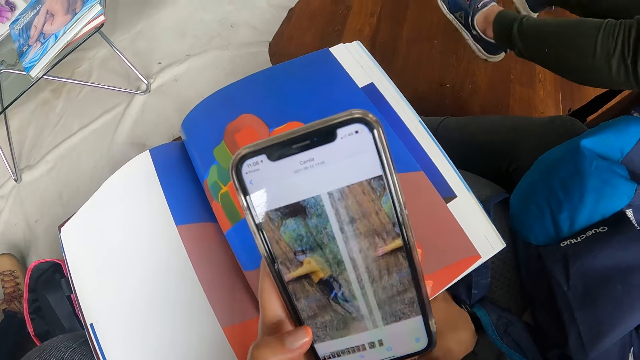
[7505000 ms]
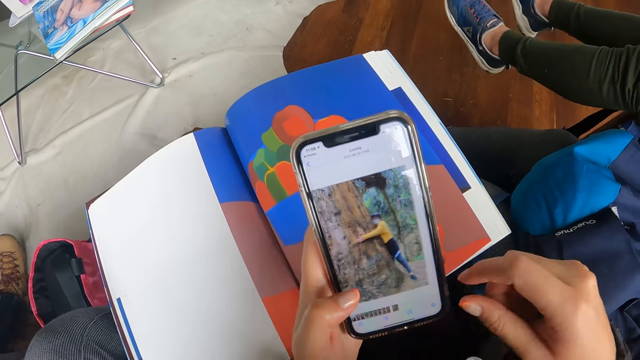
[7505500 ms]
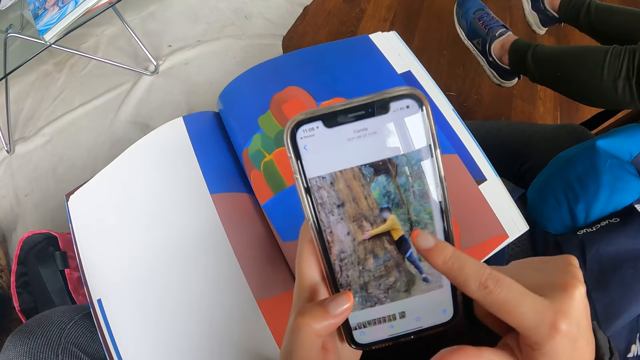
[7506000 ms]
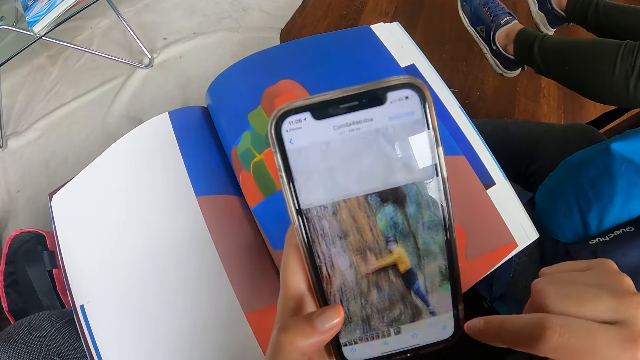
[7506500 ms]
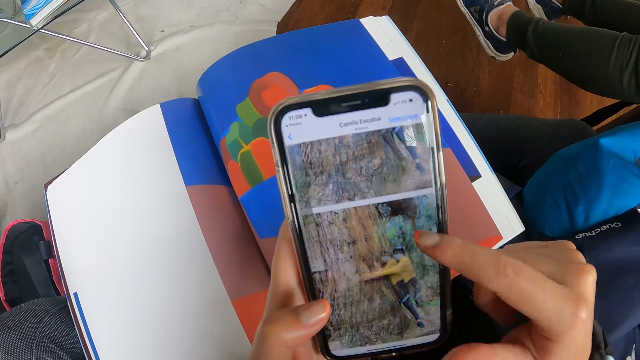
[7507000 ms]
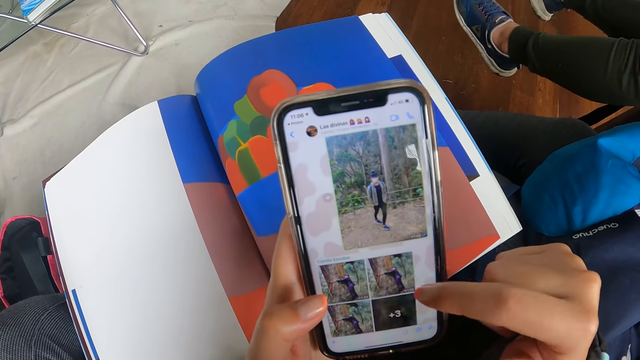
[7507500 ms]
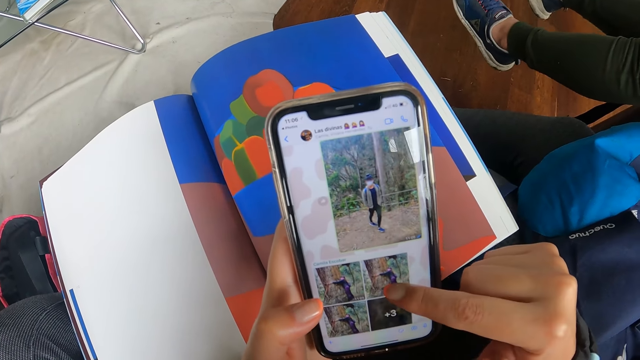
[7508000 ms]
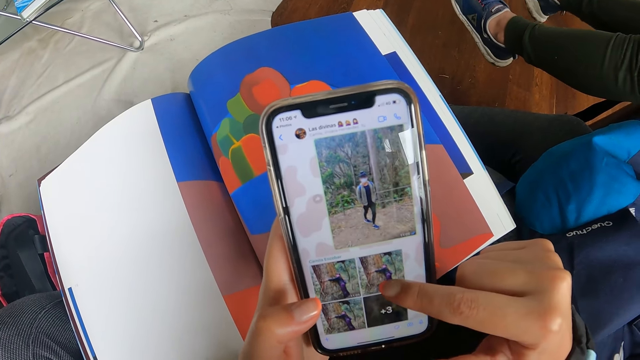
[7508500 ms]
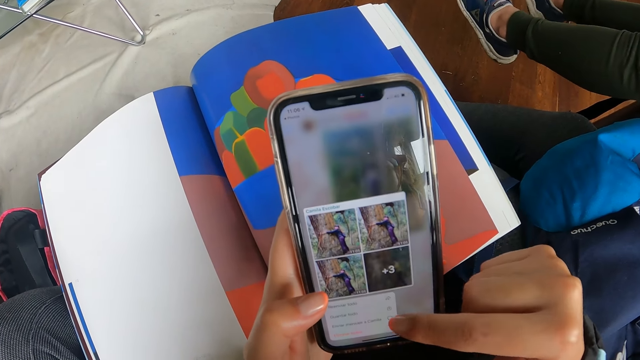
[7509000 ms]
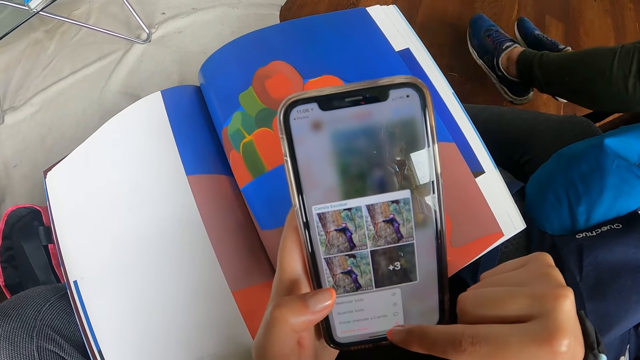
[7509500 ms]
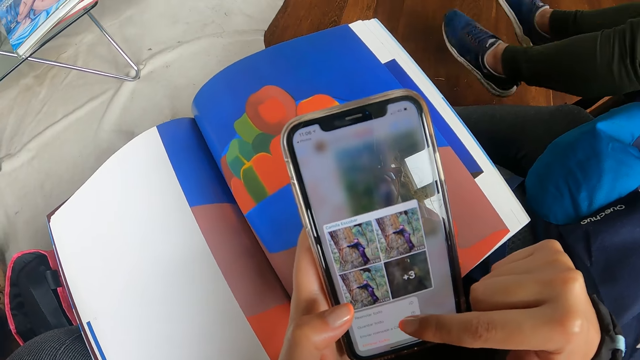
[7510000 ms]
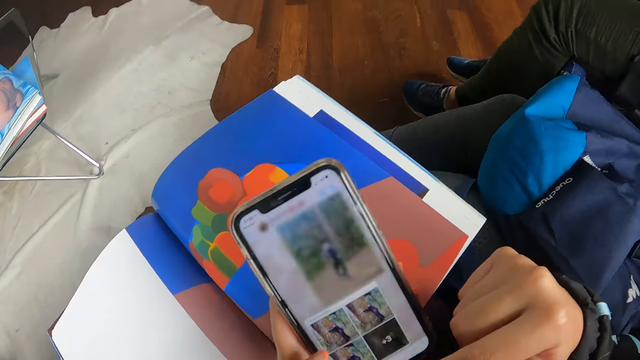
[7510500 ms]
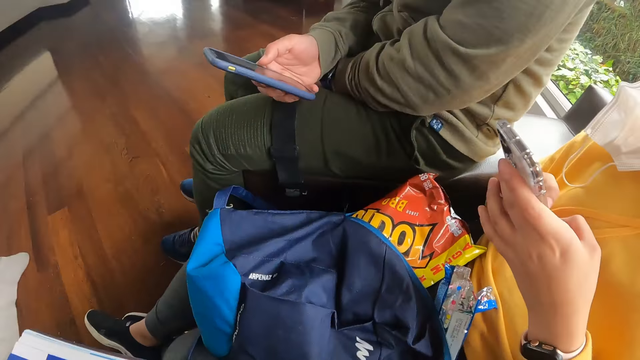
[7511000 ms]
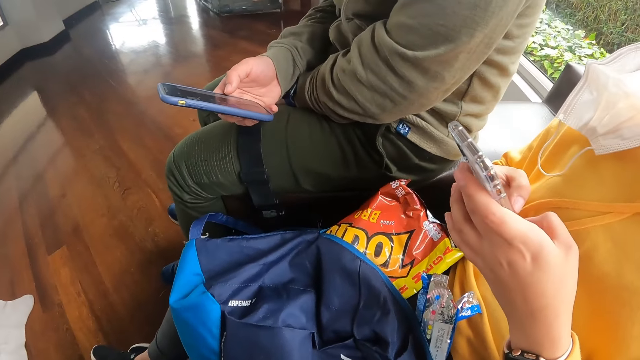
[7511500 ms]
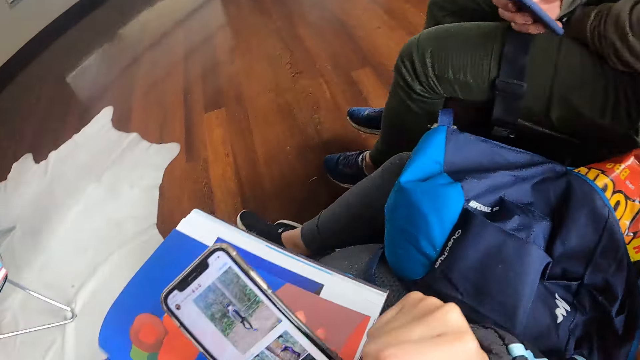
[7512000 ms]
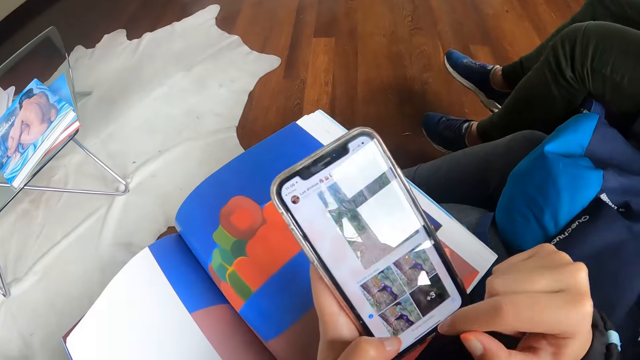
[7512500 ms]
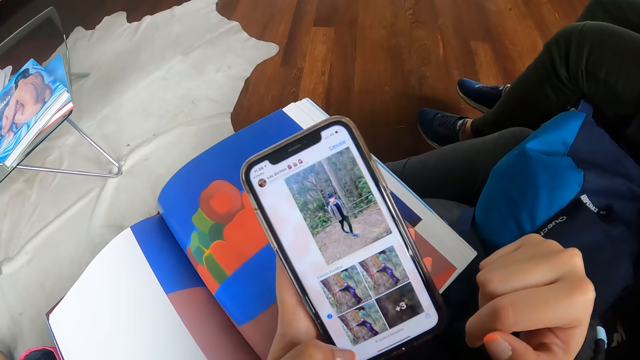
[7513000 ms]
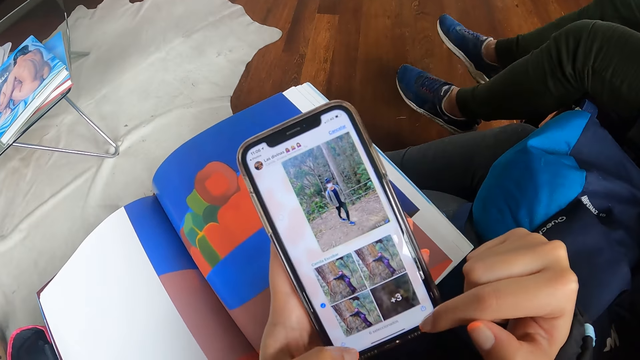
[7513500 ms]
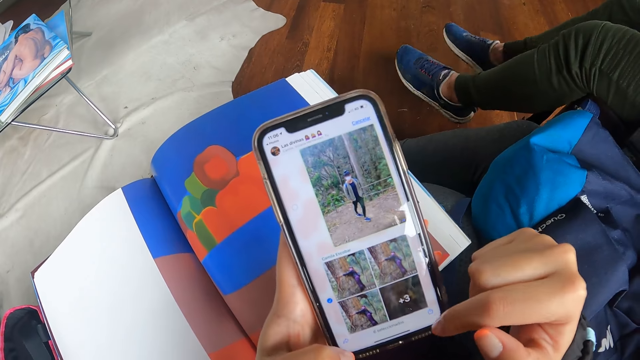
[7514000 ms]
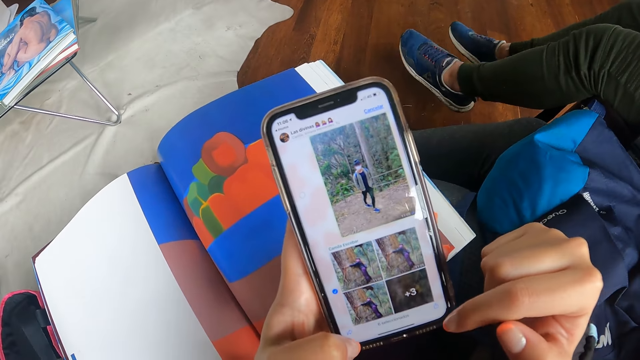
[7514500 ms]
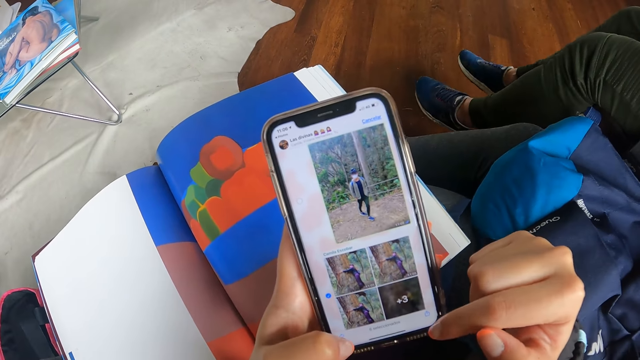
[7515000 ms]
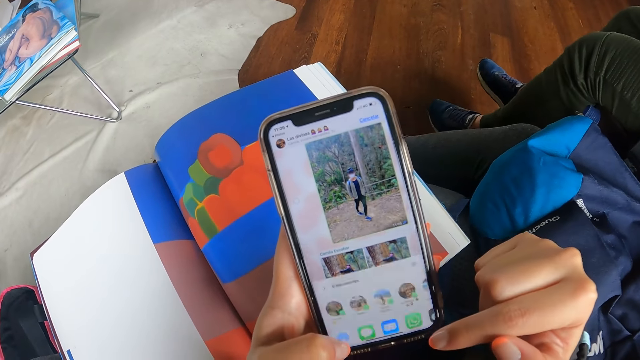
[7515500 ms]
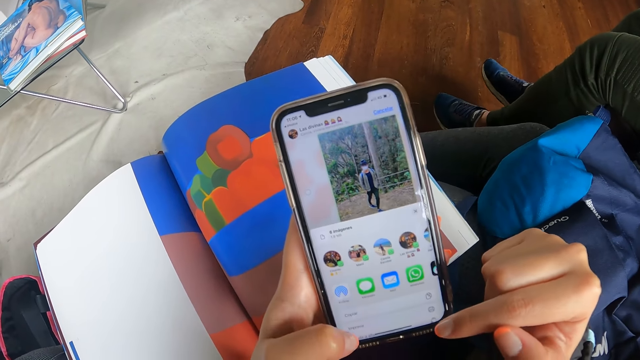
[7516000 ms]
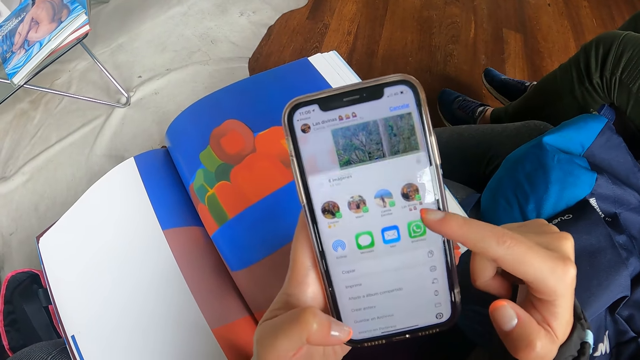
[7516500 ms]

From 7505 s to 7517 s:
The camera wearer operates the phone with her left hand. She operates the phone with both hands.

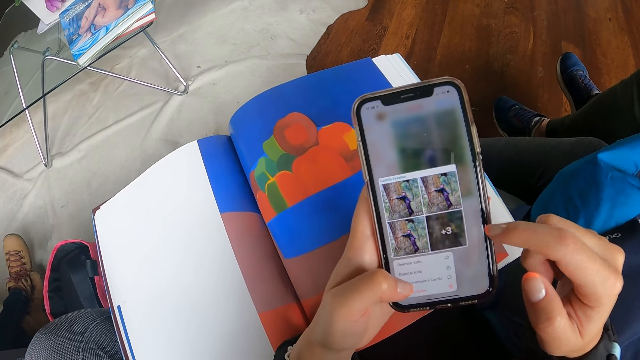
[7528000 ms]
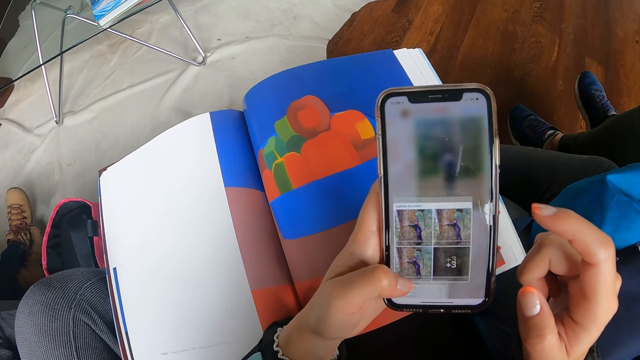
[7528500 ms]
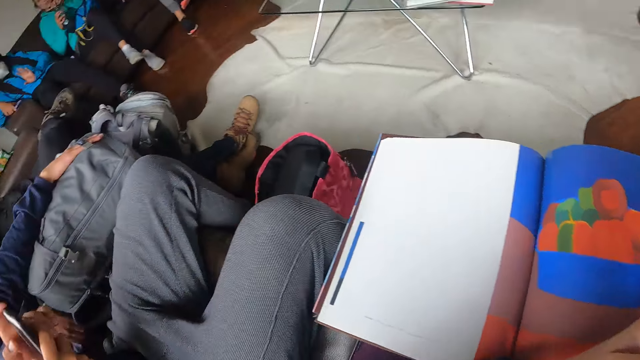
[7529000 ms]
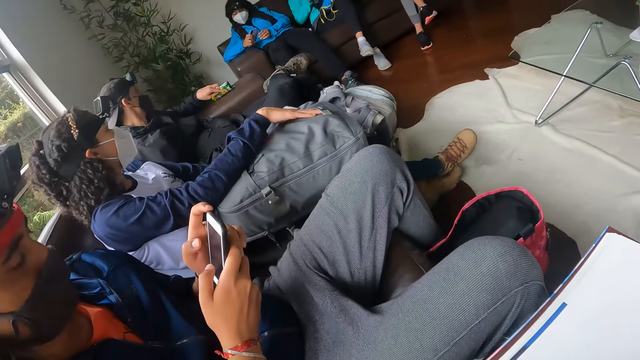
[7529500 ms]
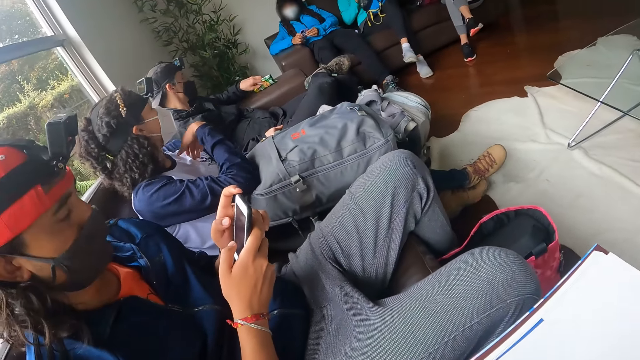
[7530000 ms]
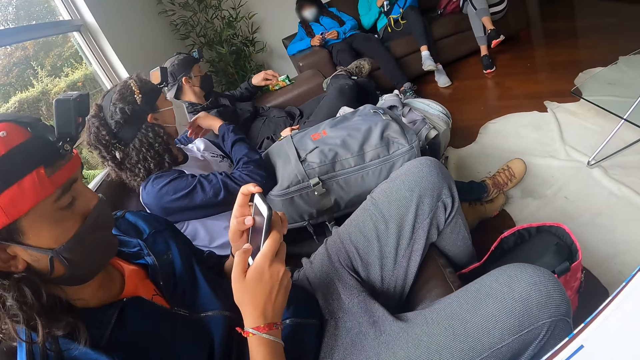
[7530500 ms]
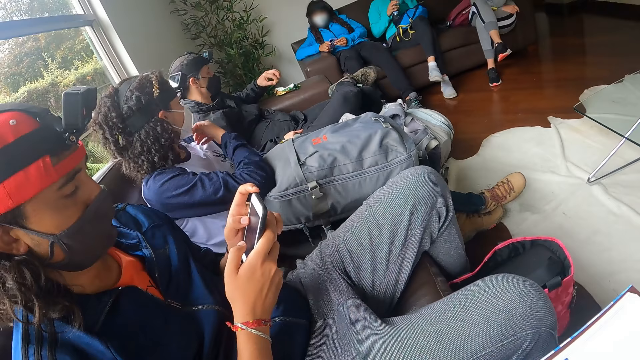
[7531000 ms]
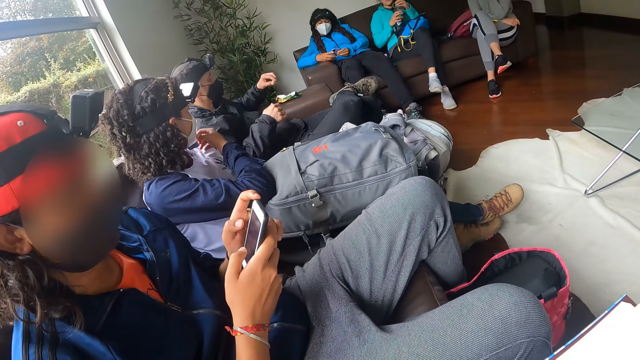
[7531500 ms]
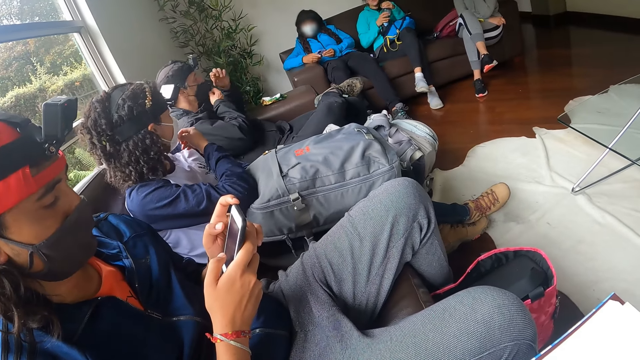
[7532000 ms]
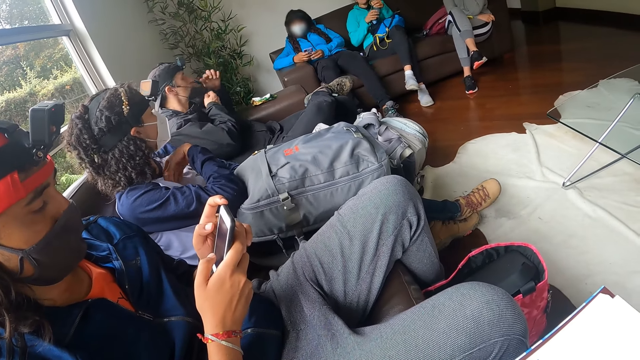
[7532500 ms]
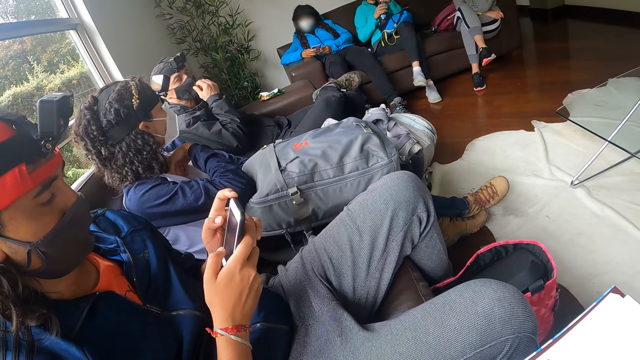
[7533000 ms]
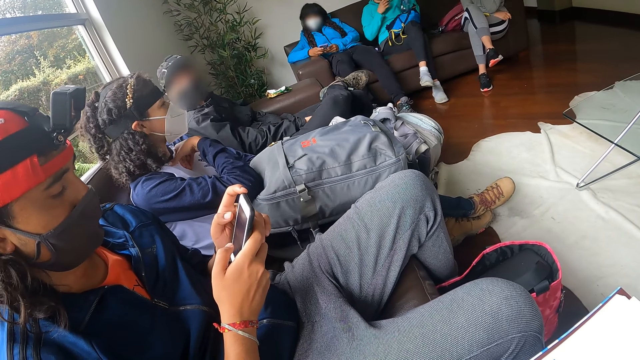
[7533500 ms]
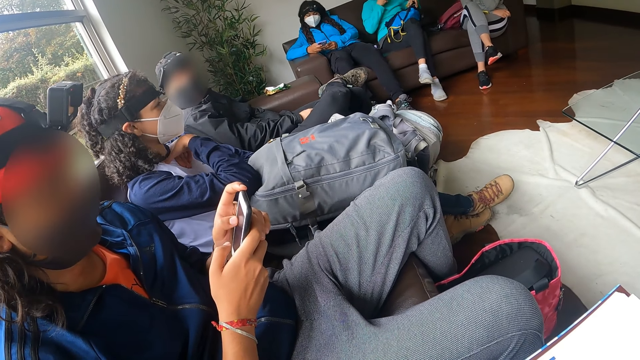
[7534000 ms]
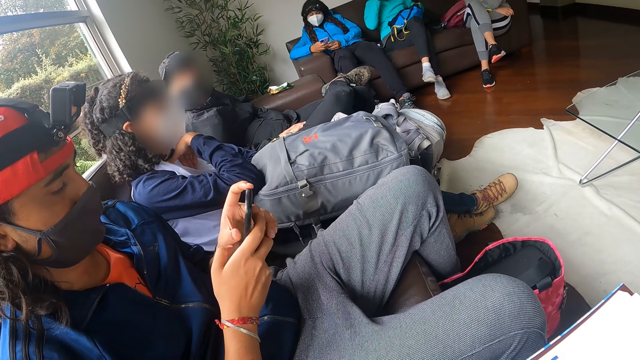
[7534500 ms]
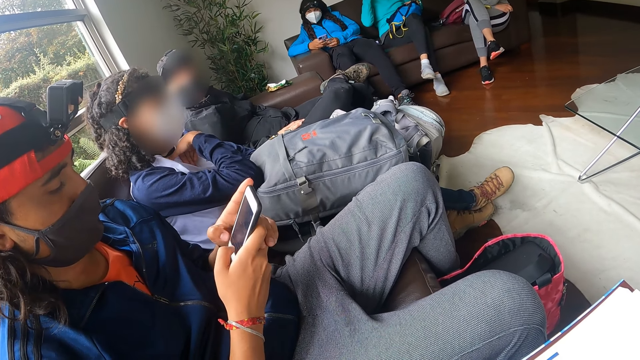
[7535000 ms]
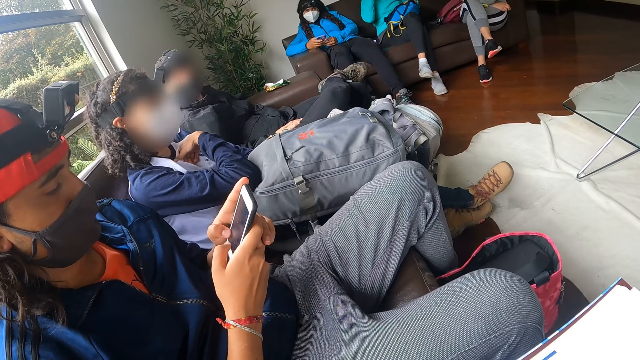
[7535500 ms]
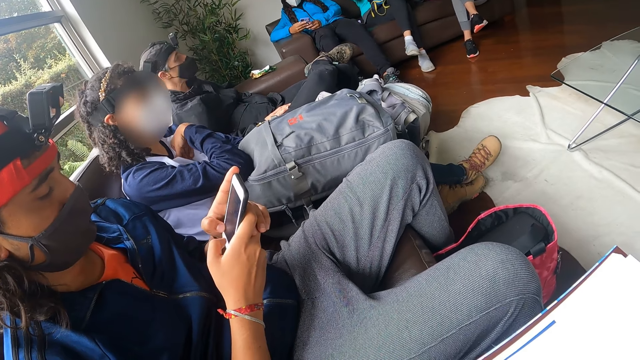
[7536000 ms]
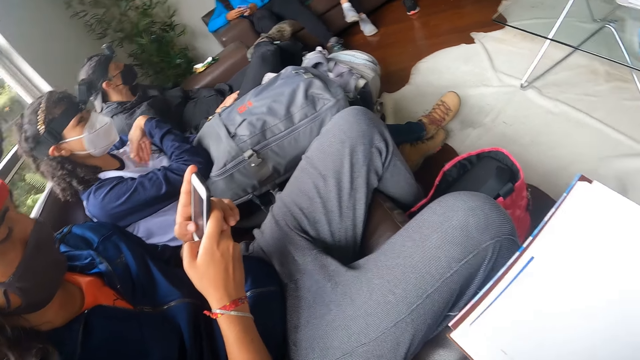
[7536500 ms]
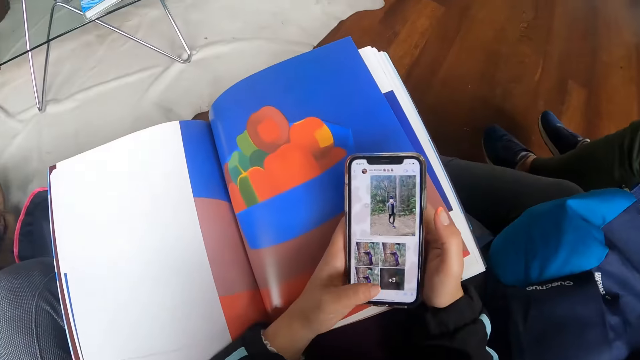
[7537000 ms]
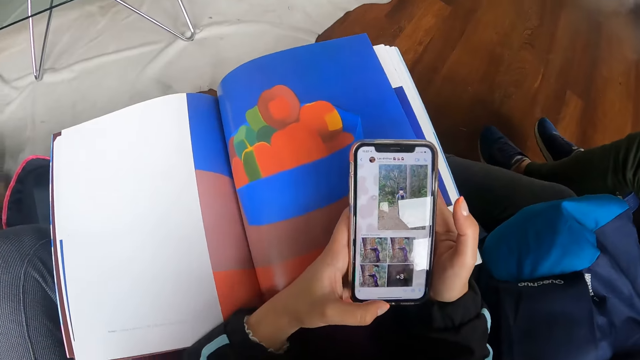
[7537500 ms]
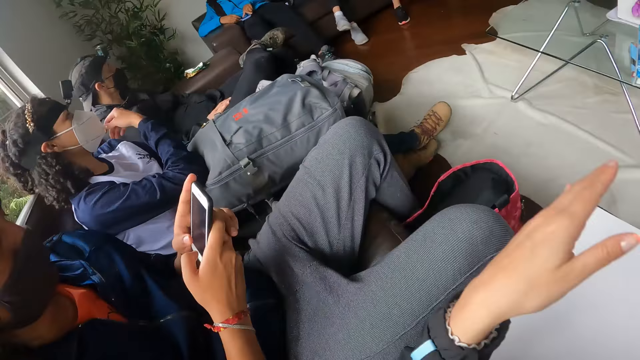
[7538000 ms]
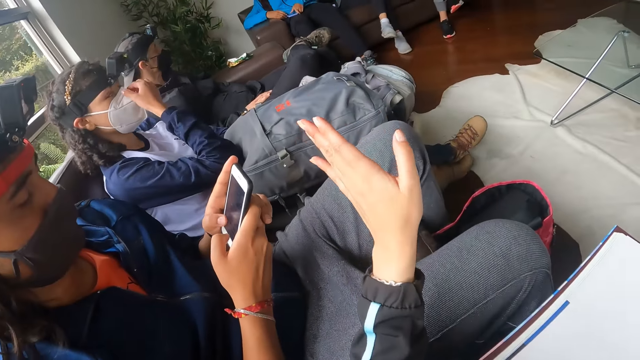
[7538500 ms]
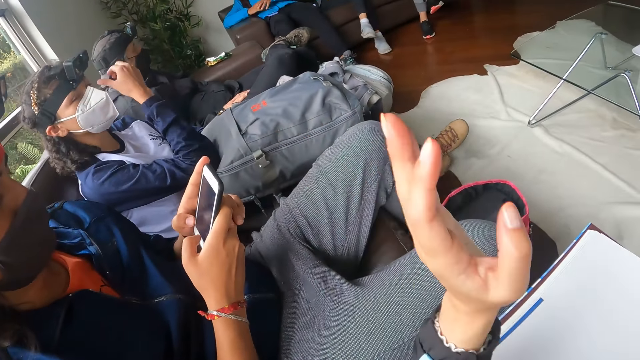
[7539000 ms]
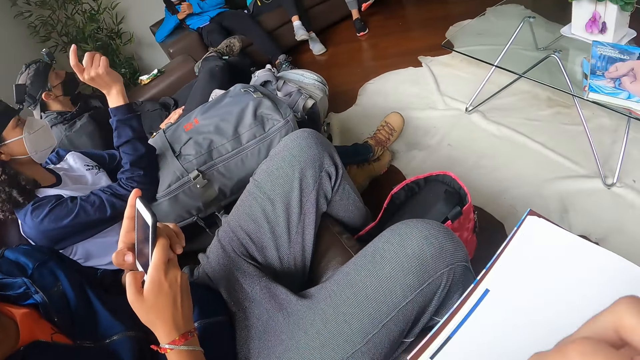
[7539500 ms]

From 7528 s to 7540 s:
A man operates a phone with both hands. The camera wearer gesticulates with her left hand.
